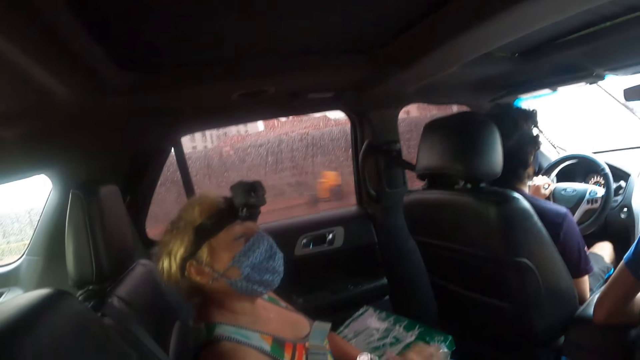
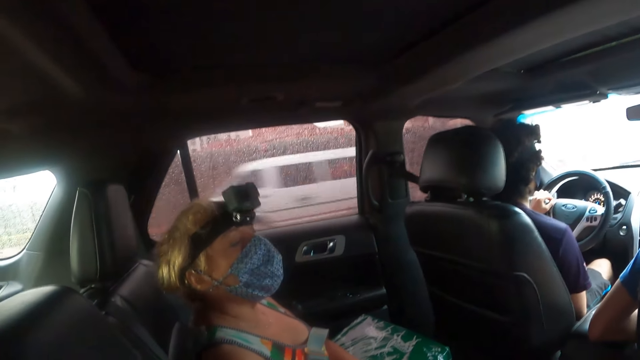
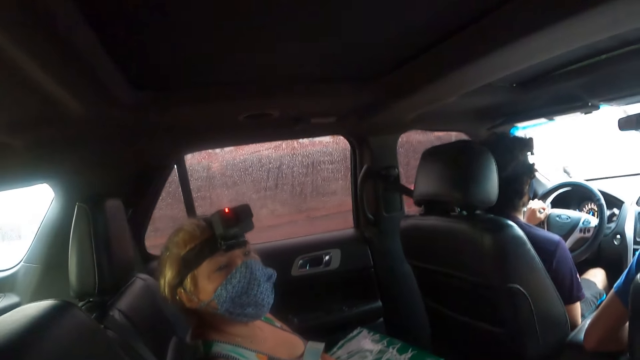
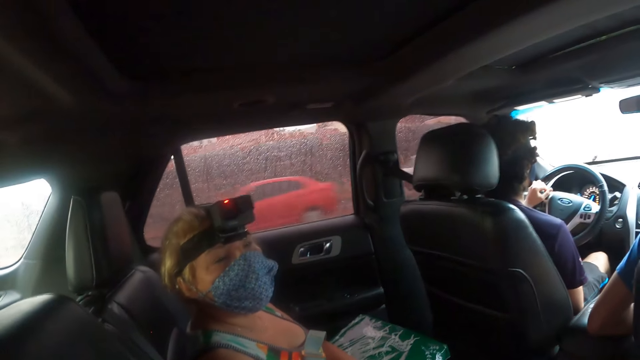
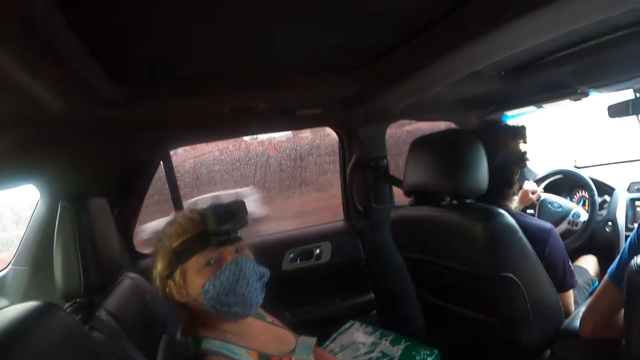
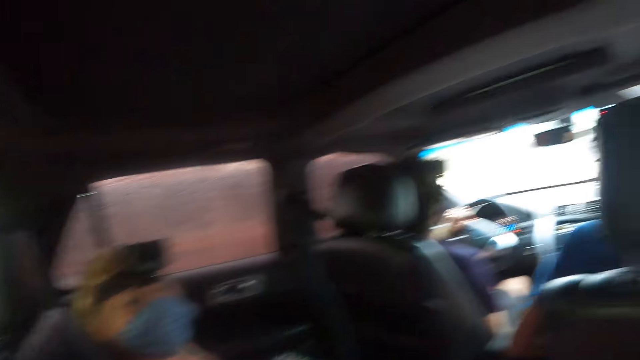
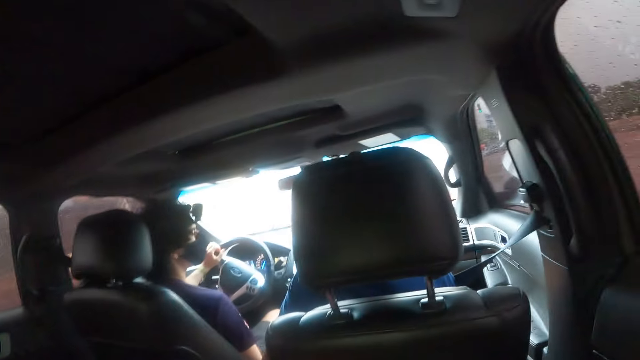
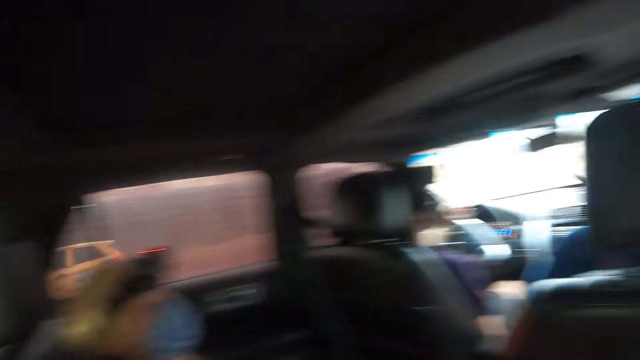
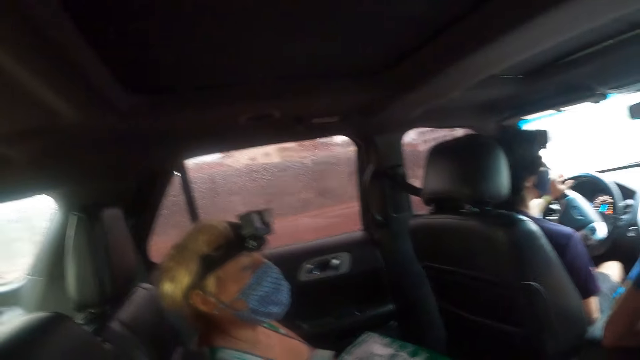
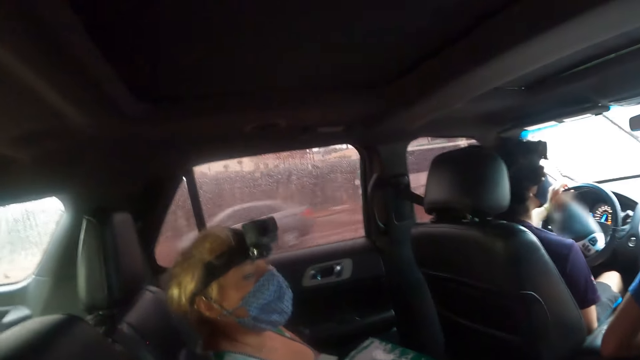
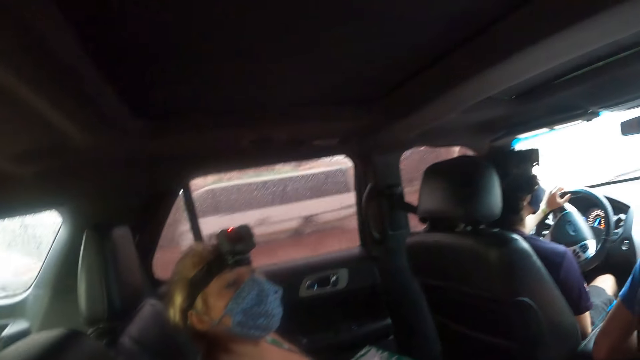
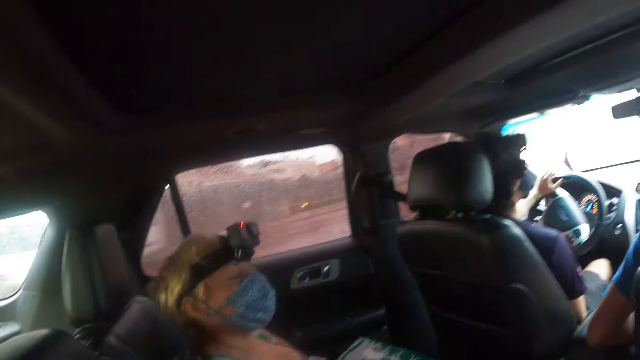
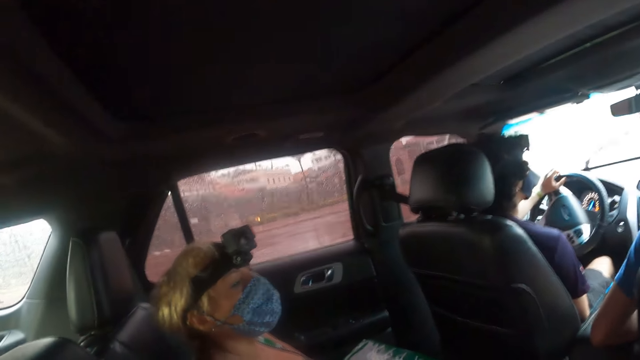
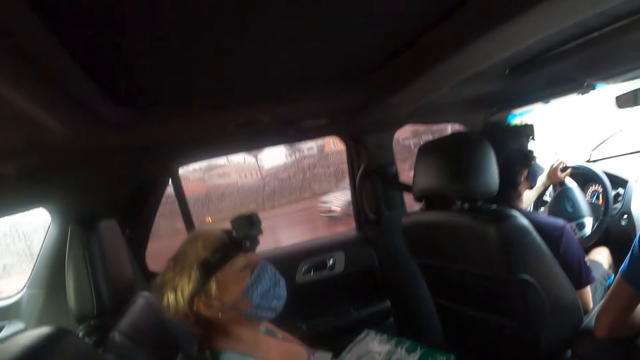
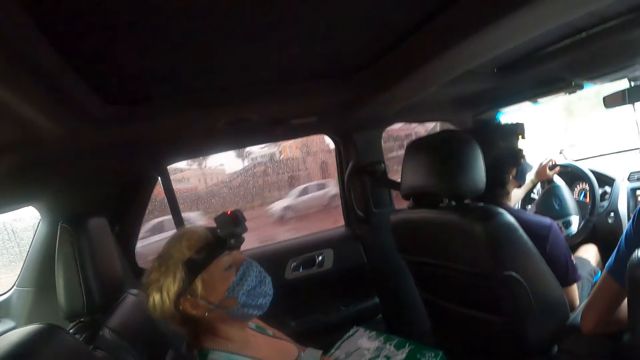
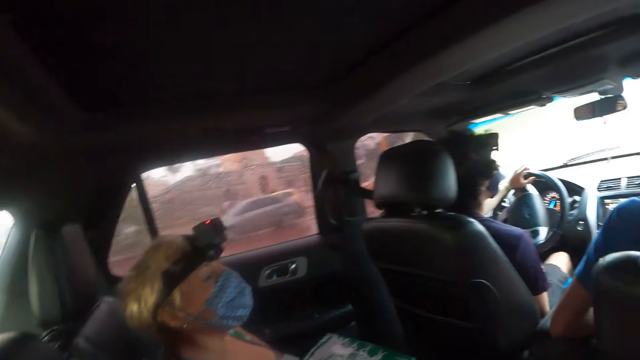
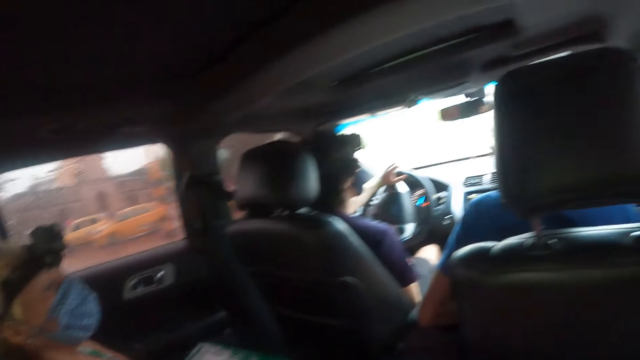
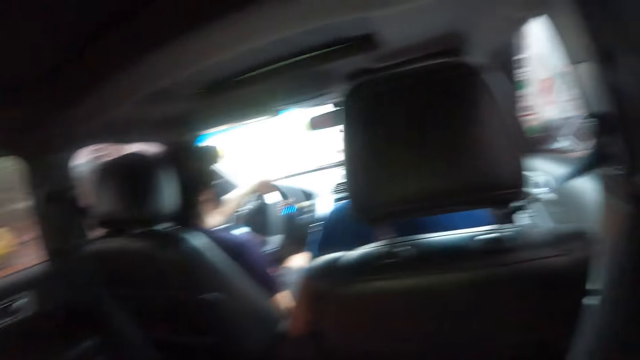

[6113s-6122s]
A man drives the car. A woman talks to the camera wearer.

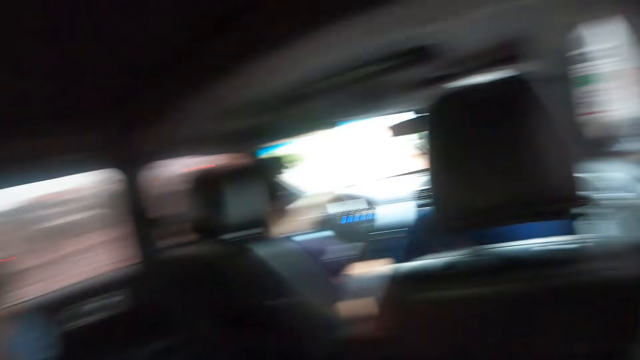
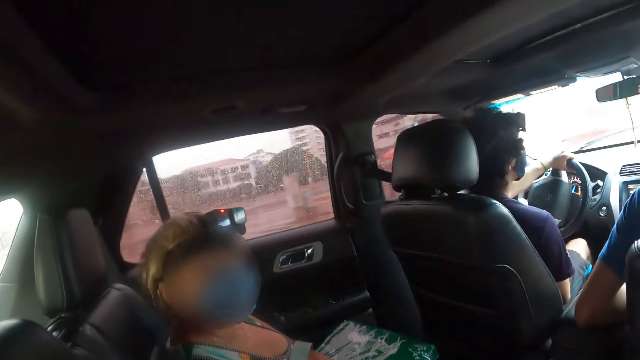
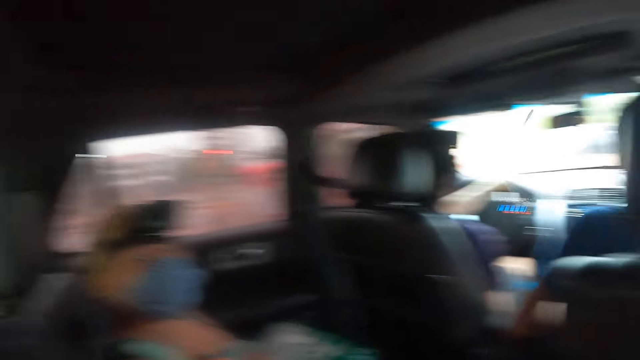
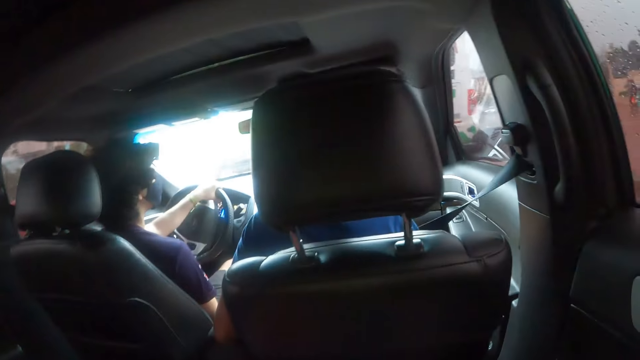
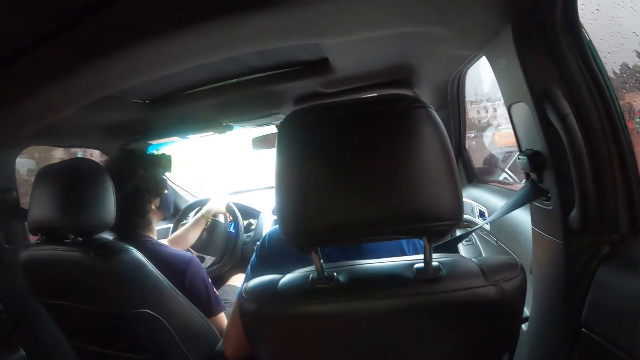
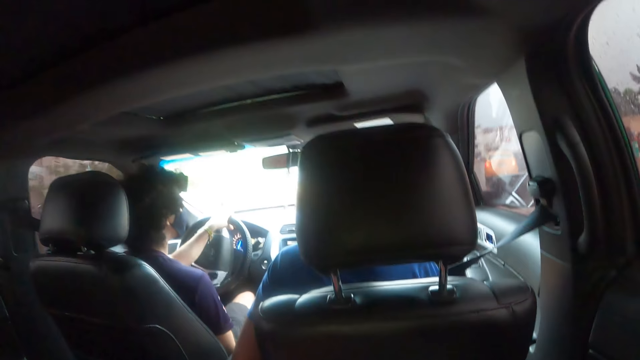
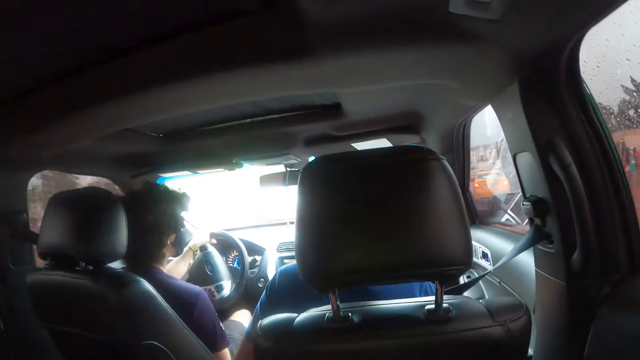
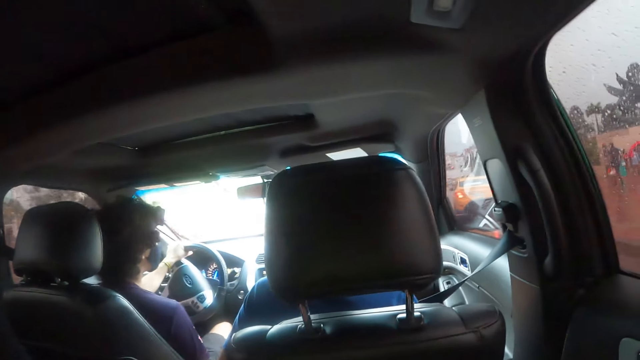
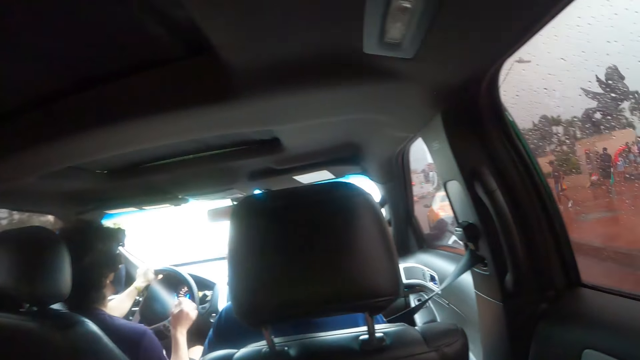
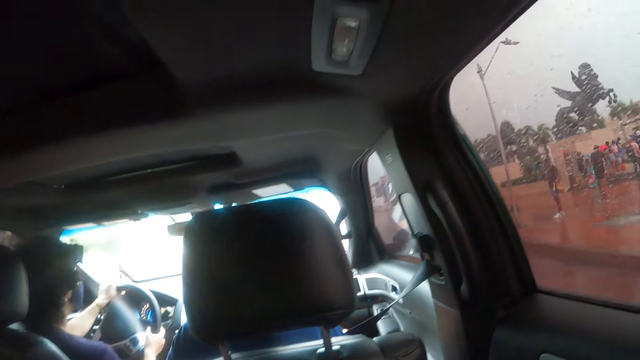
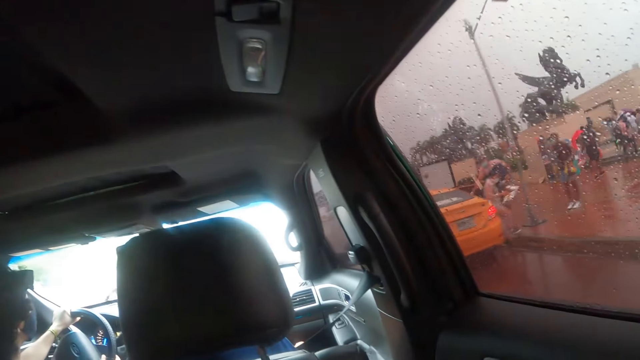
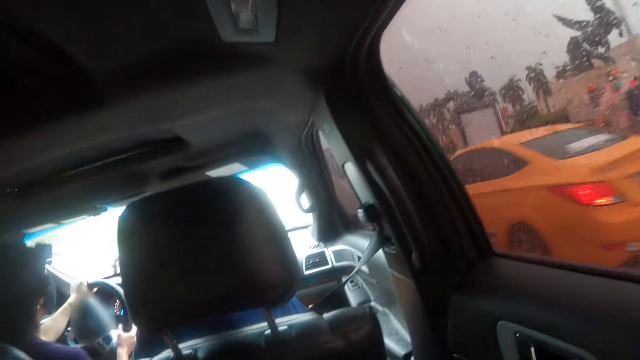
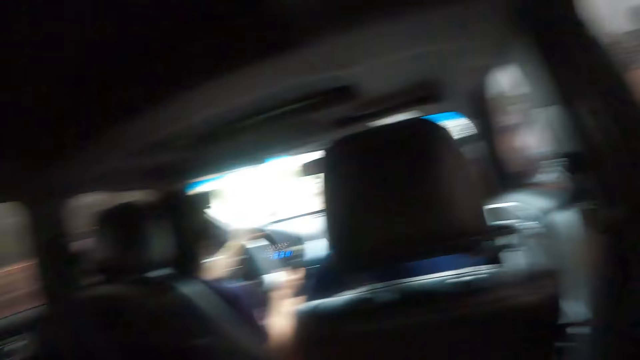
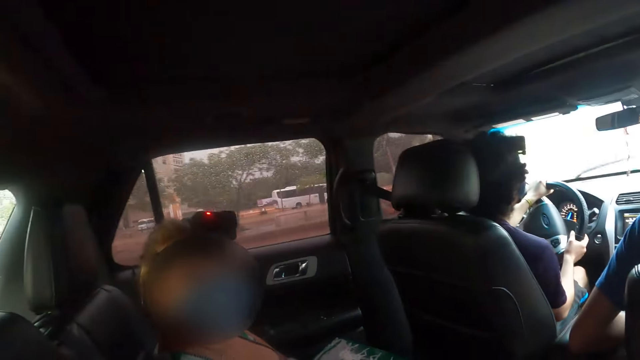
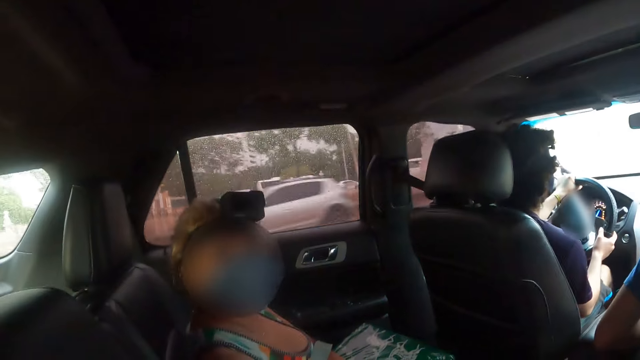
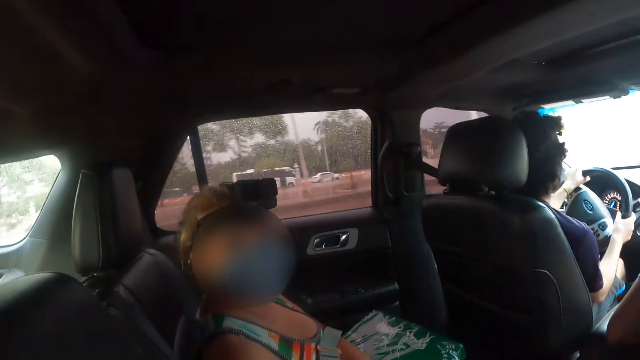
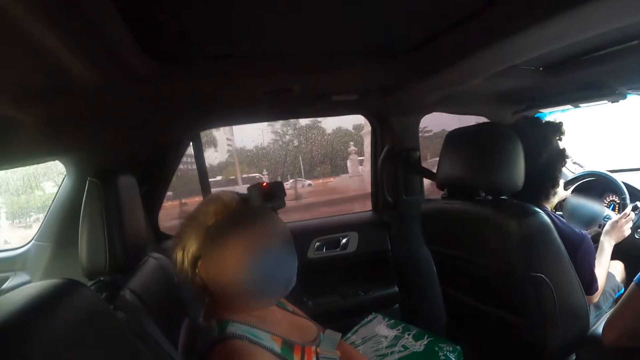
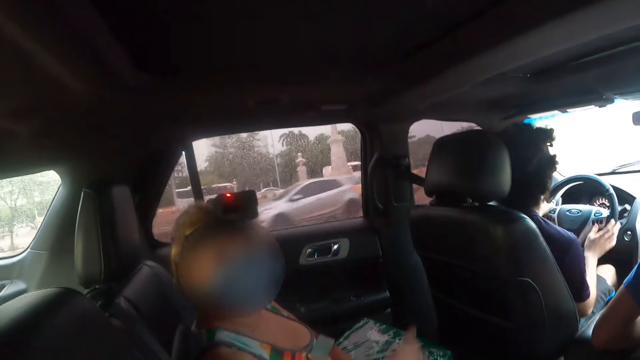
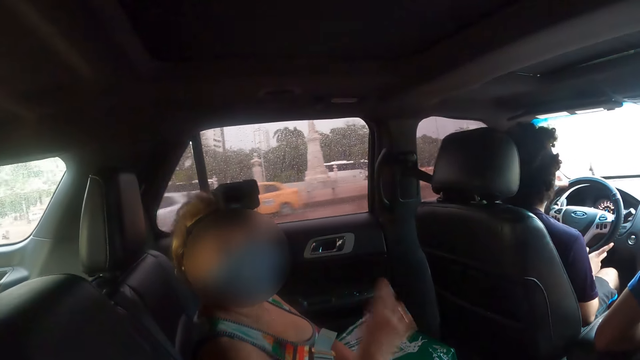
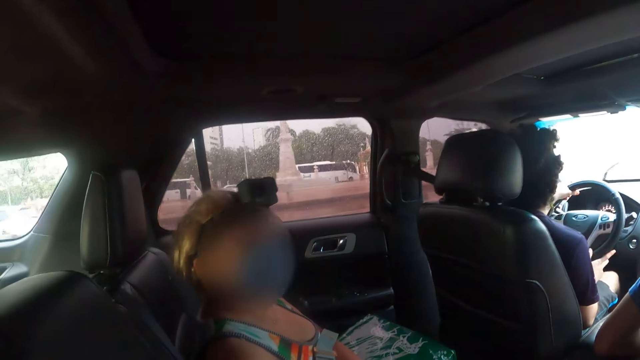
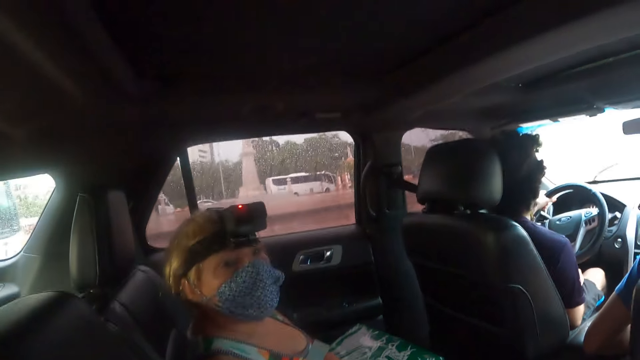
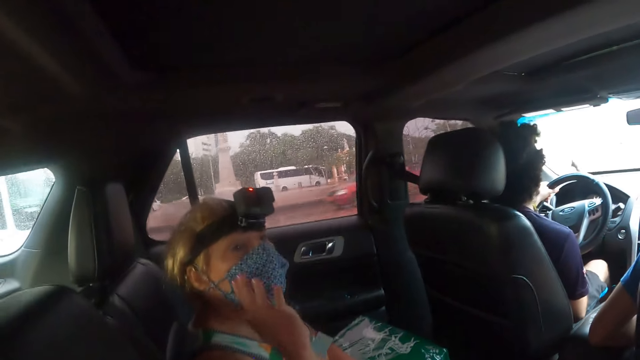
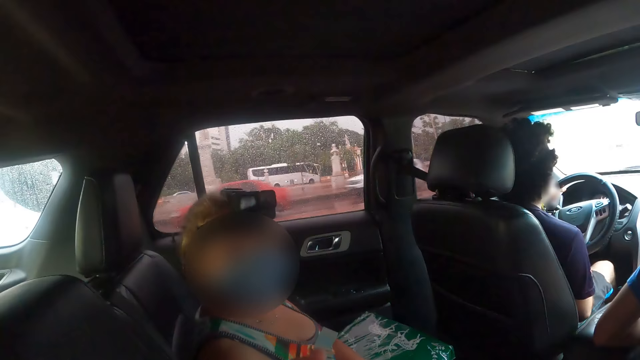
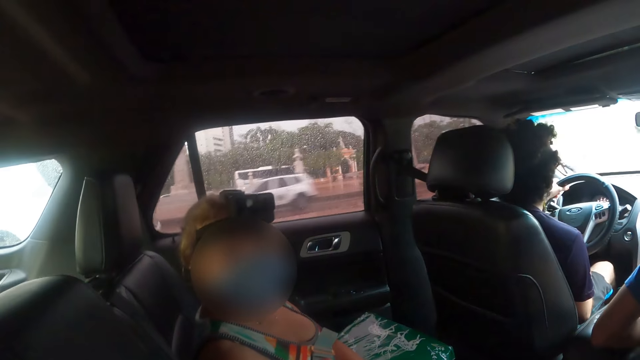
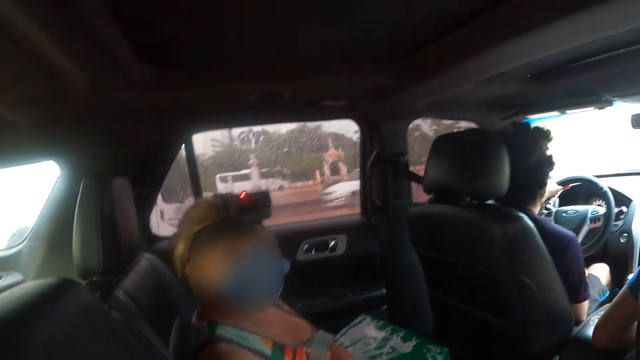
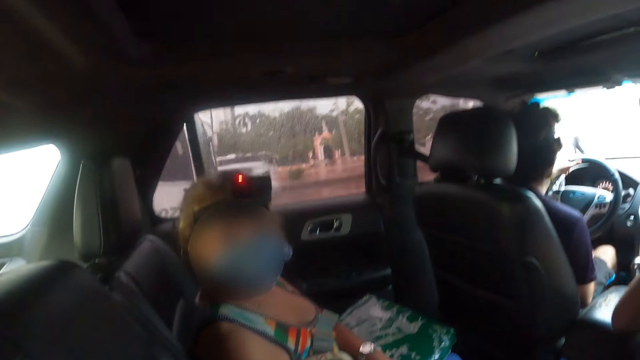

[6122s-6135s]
A man drives the car. The camera wearer looks at the front. They look at a woman. The woman talks to the camera wearer.
